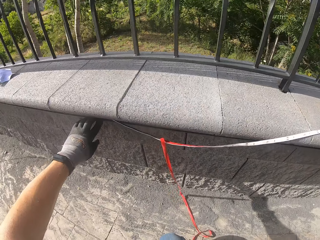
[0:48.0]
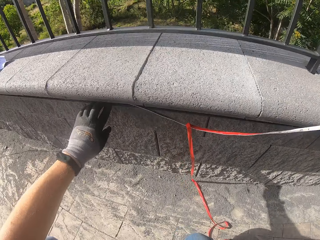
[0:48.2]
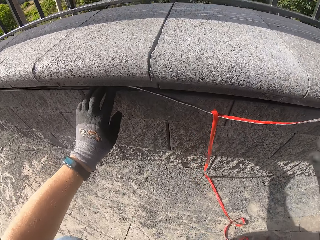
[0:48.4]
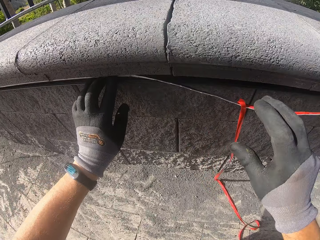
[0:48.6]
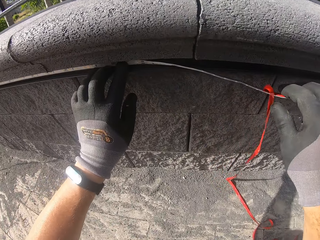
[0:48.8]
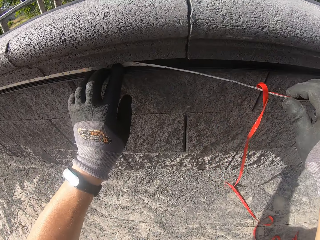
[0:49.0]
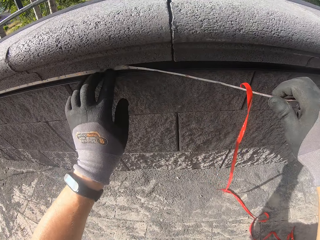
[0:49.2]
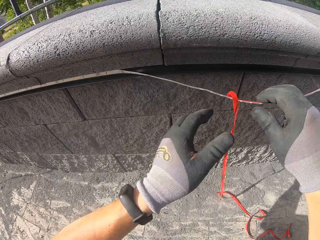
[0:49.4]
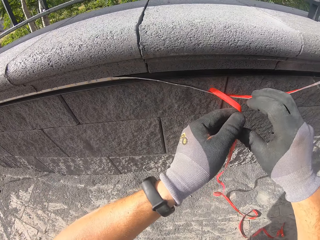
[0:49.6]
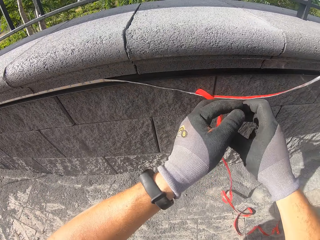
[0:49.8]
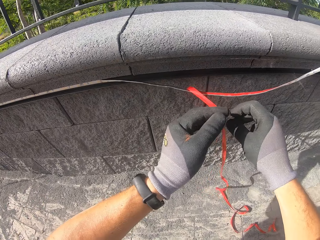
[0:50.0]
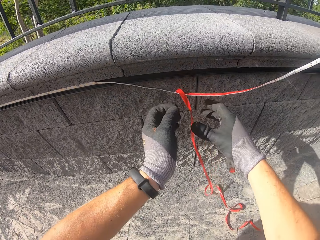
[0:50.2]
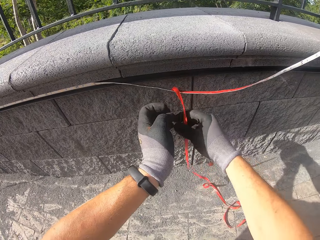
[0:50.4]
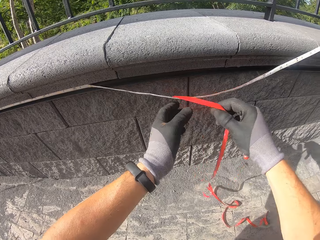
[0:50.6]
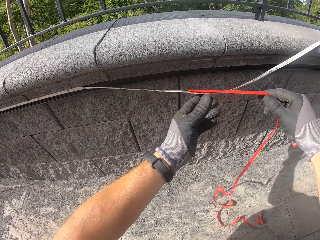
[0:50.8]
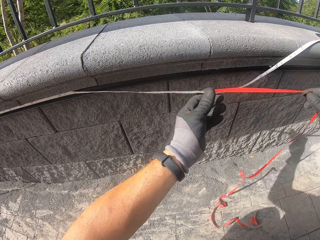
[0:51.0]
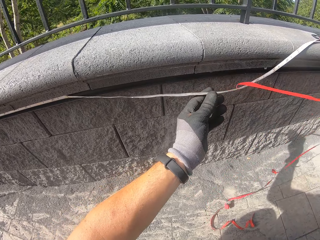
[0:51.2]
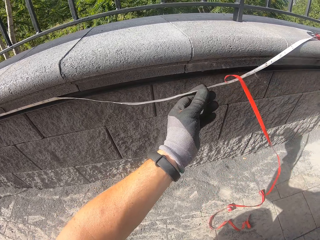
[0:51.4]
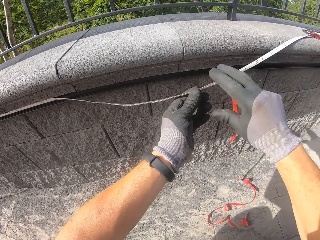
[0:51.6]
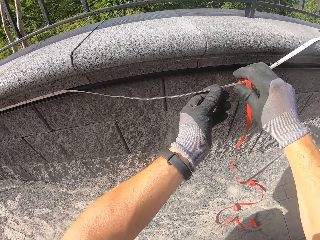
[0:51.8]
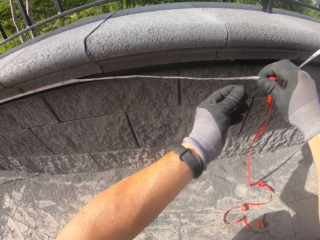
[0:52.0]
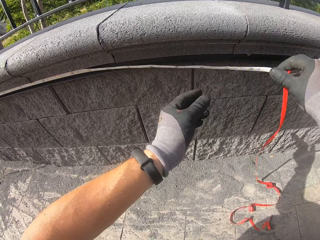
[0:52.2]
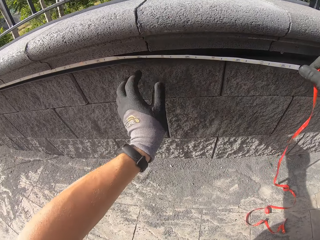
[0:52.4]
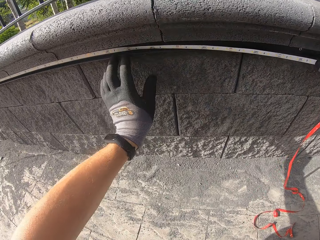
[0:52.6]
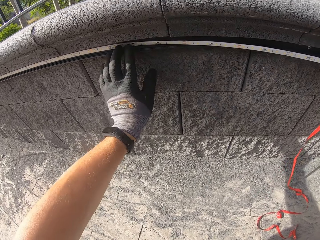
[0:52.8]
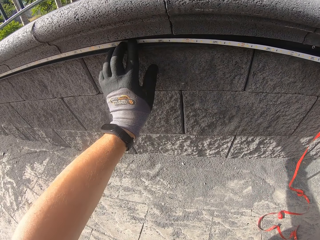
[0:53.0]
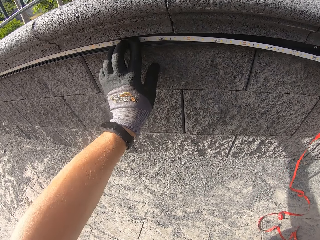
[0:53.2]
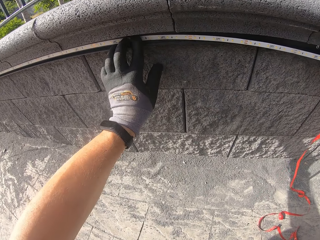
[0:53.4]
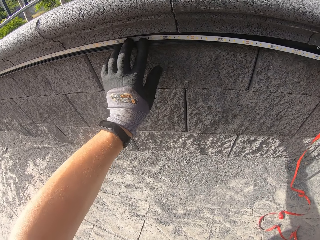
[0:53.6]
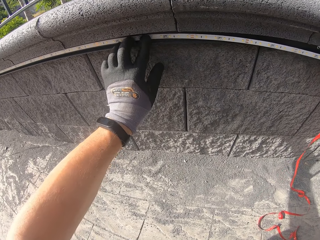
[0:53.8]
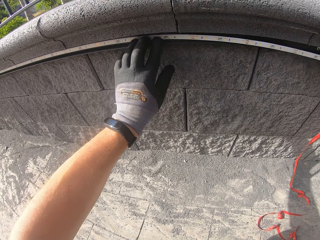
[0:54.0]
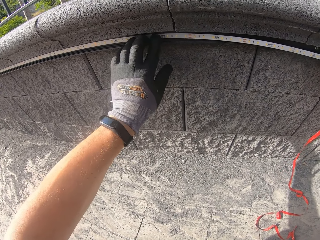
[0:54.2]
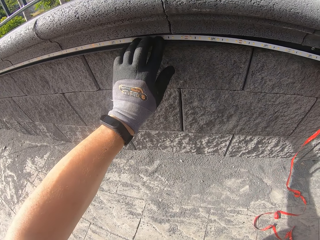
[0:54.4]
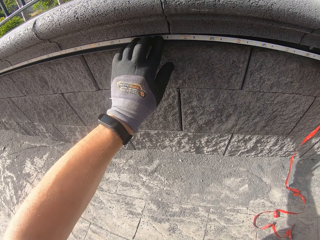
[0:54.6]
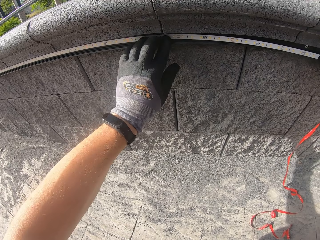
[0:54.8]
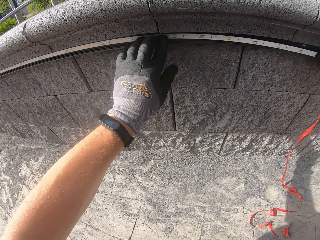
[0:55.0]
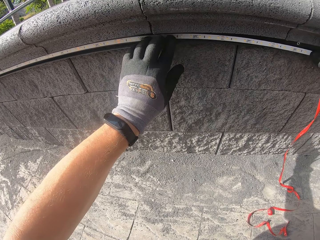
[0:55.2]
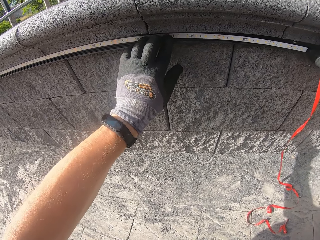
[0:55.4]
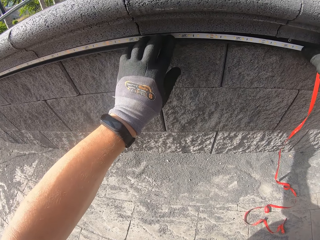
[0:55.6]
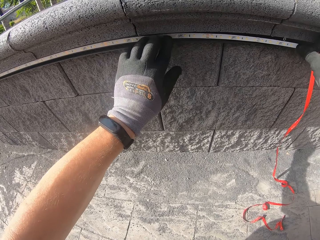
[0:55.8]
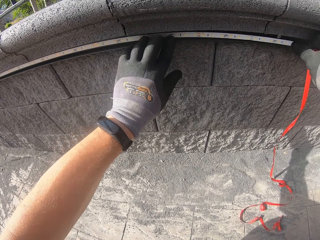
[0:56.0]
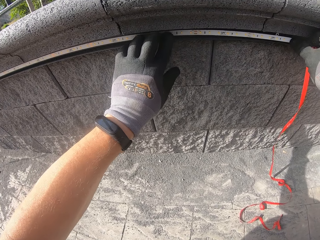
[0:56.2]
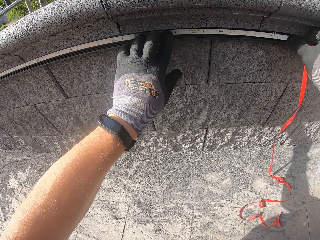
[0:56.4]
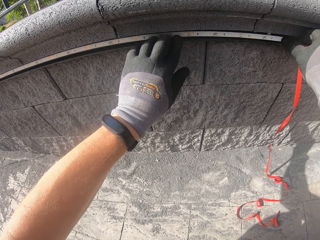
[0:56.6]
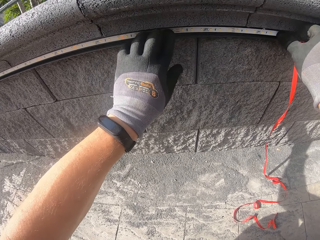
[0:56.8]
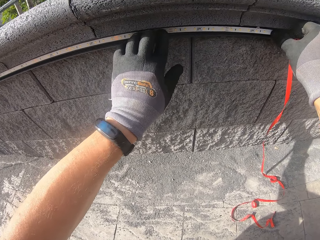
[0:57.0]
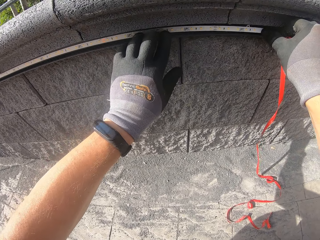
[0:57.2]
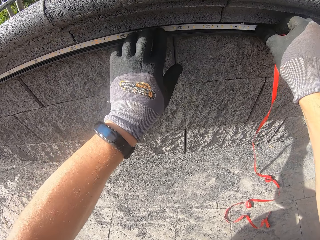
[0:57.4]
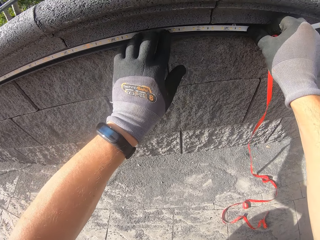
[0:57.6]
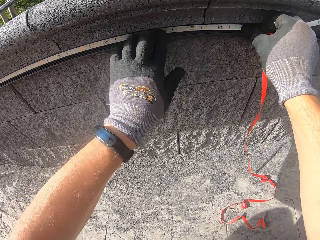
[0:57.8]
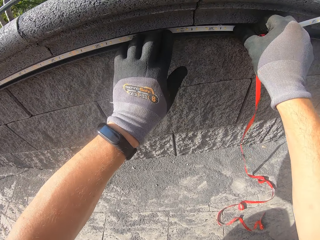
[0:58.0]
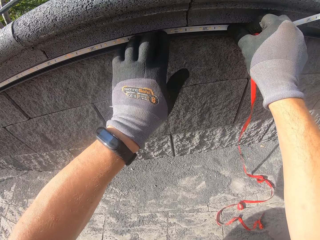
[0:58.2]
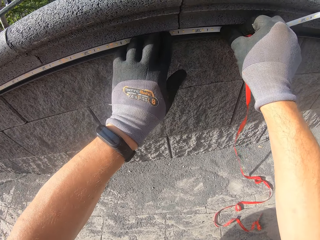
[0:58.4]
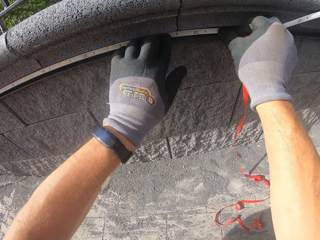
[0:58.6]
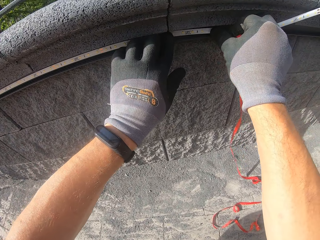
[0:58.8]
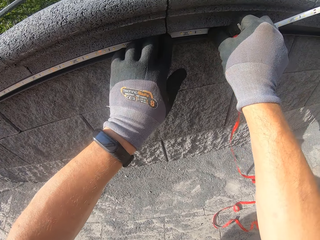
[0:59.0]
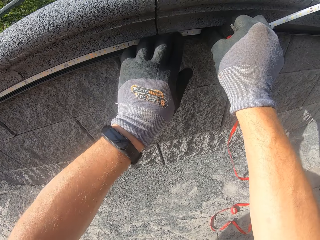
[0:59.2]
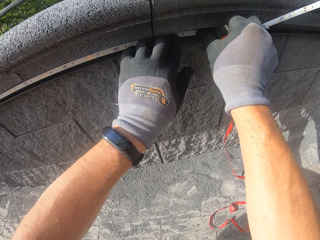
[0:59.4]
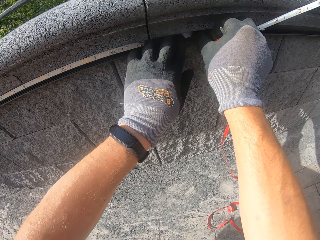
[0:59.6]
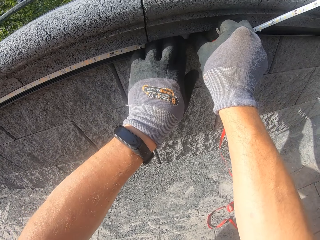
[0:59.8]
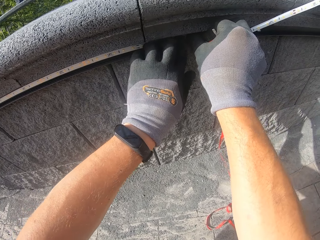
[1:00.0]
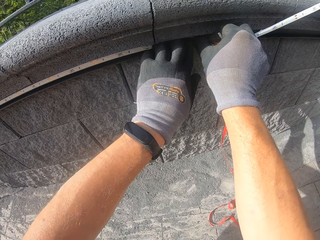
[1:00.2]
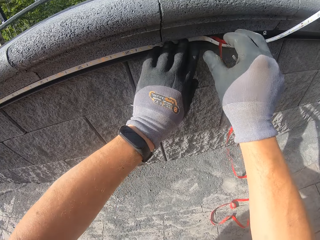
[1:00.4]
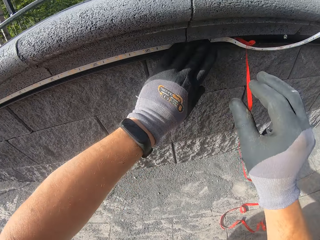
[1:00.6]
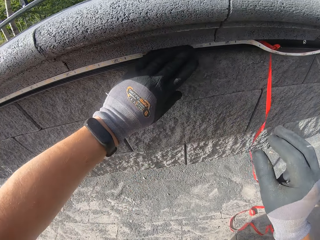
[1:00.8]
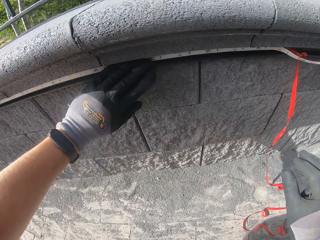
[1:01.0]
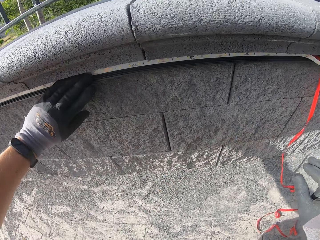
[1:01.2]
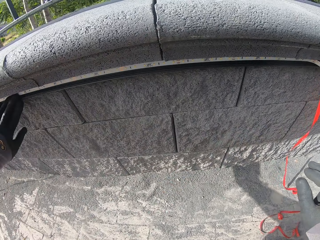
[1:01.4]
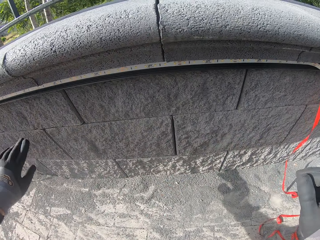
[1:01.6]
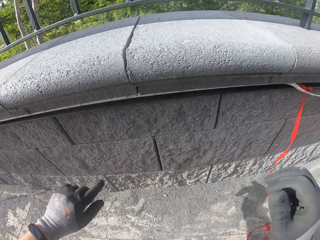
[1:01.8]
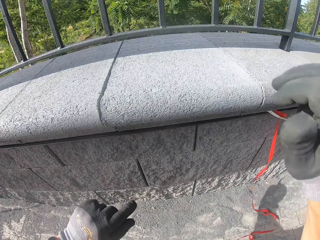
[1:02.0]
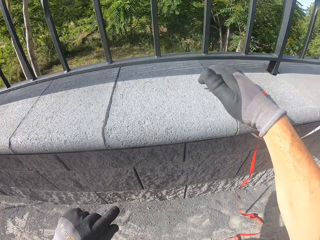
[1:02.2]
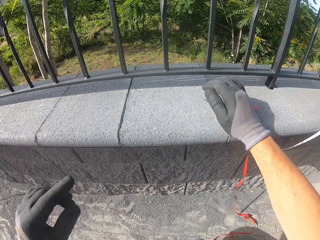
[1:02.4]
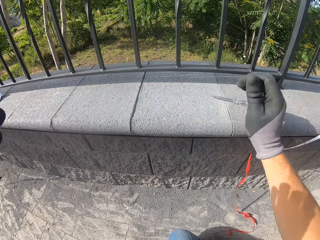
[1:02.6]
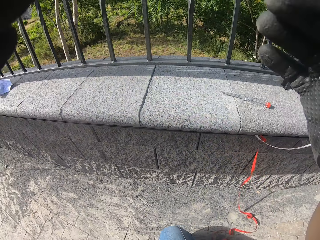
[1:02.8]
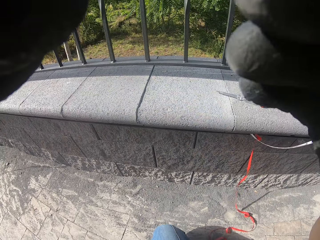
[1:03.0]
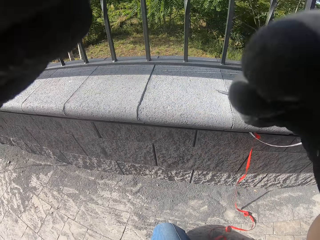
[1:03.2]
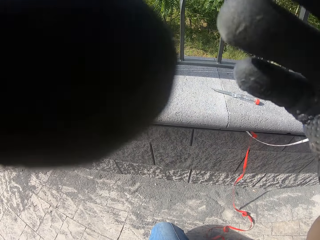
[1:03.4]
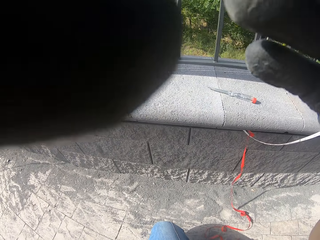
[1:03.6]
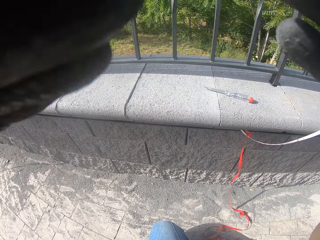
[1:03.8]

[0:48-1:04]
The camera wearer pulls the adhesive sticker off the snake light. They fix the snake light. They measure the wall. They place the screwdriver on the wall. They touch the camera.
